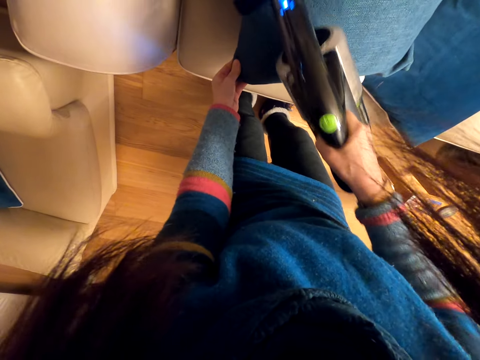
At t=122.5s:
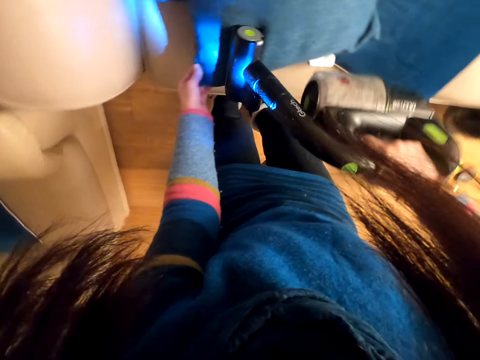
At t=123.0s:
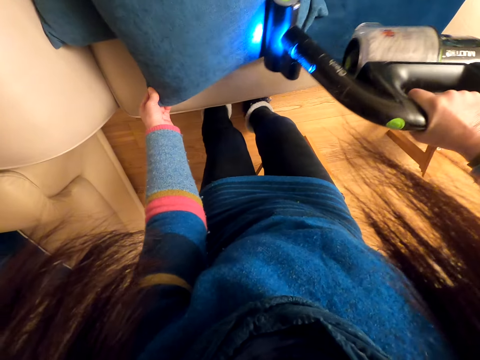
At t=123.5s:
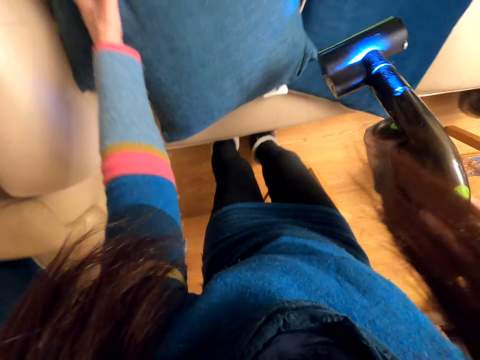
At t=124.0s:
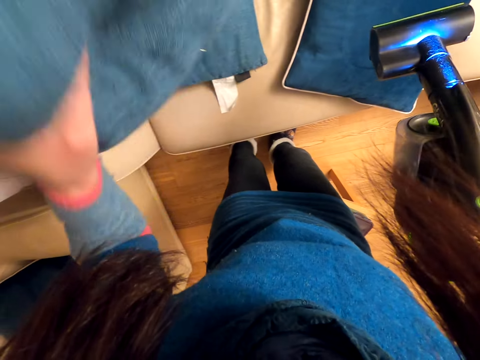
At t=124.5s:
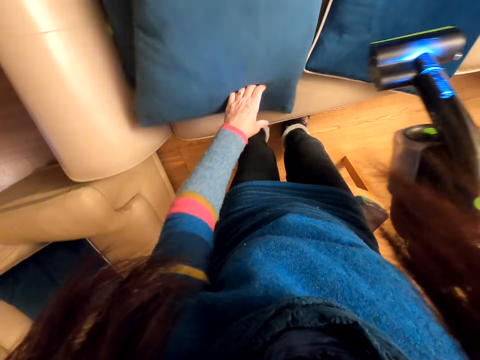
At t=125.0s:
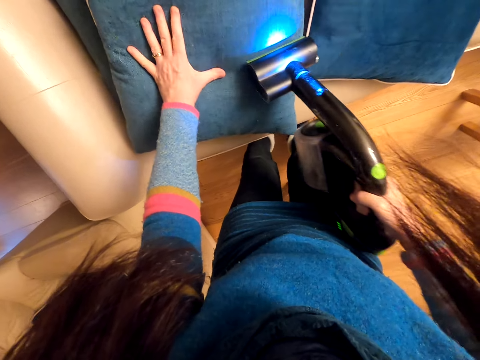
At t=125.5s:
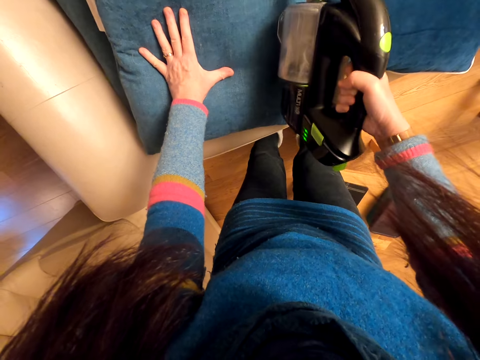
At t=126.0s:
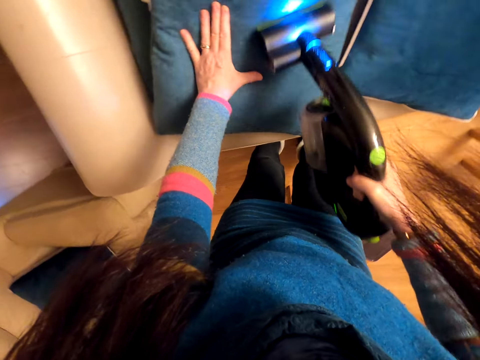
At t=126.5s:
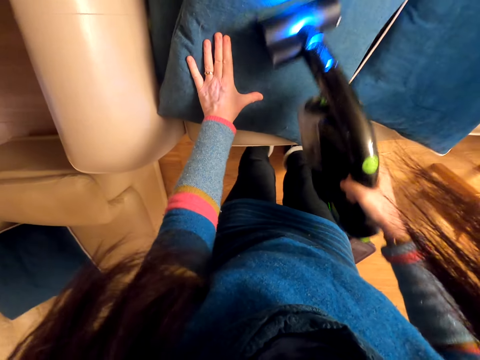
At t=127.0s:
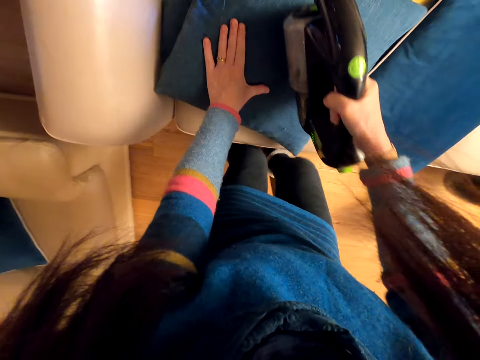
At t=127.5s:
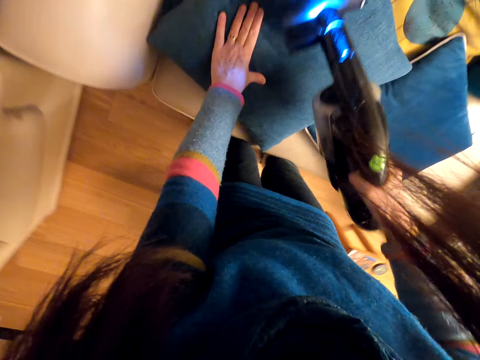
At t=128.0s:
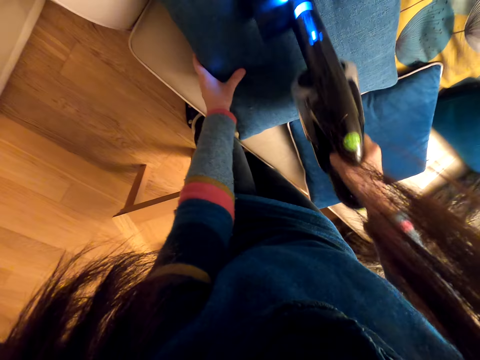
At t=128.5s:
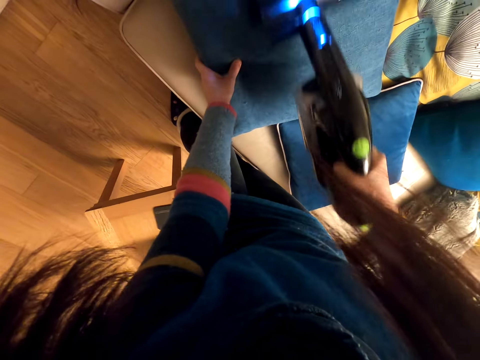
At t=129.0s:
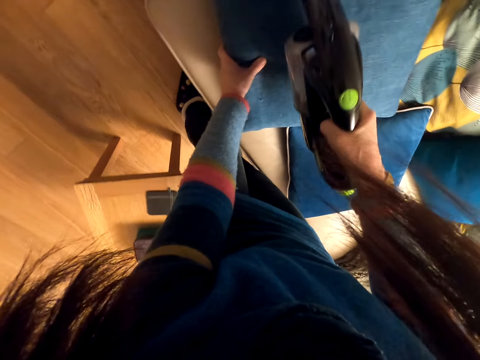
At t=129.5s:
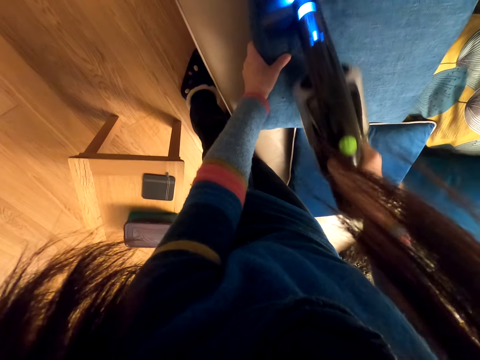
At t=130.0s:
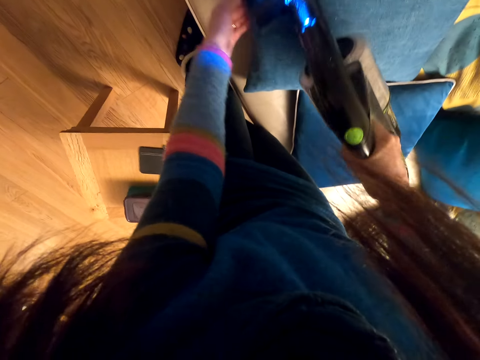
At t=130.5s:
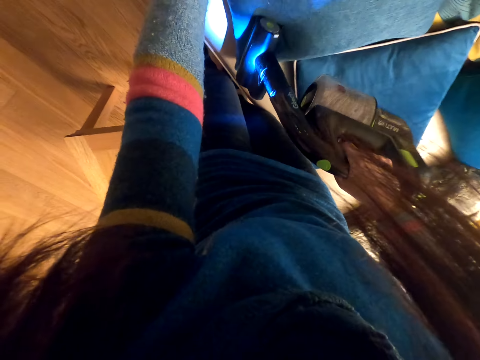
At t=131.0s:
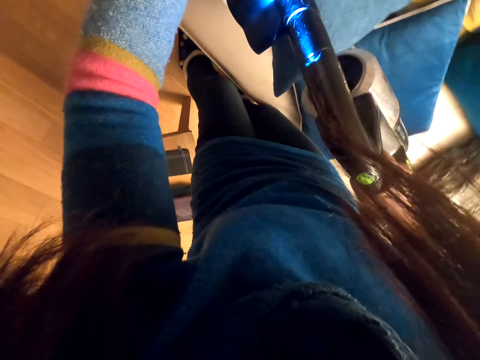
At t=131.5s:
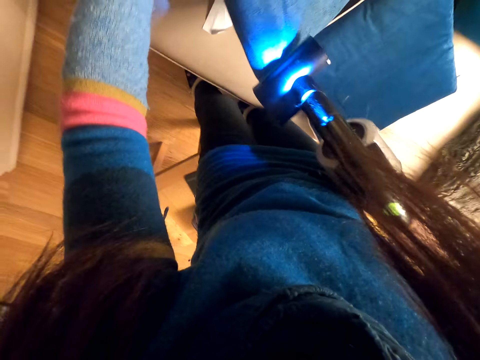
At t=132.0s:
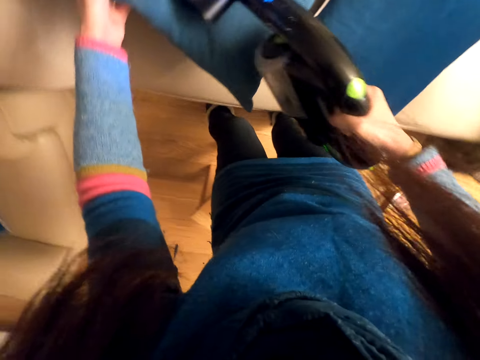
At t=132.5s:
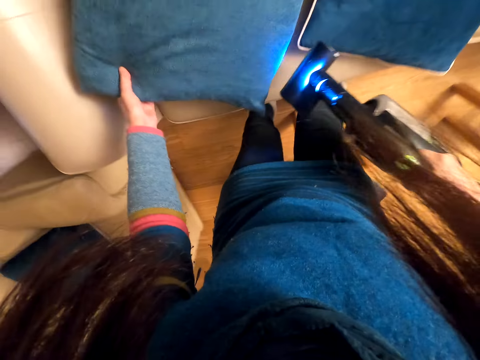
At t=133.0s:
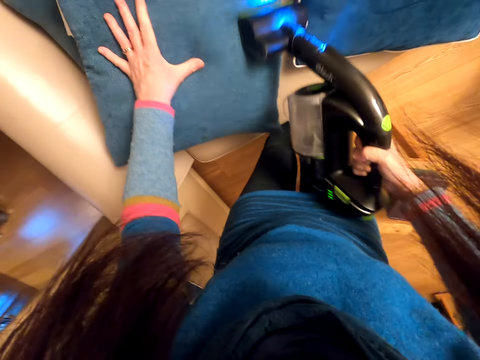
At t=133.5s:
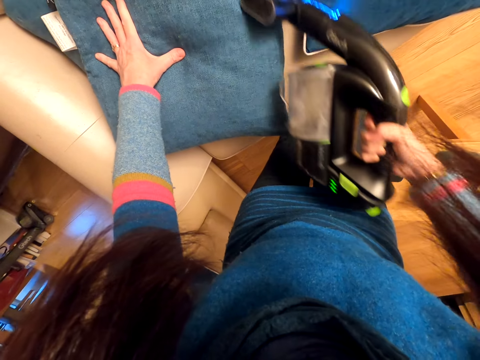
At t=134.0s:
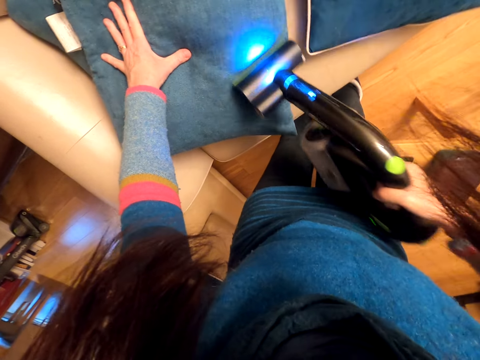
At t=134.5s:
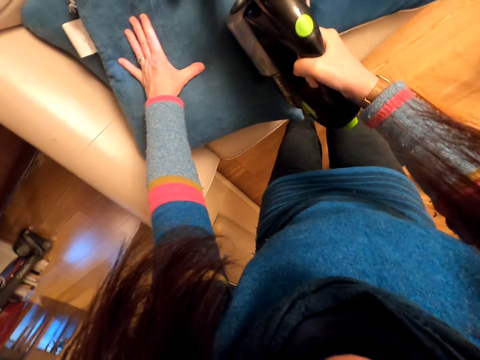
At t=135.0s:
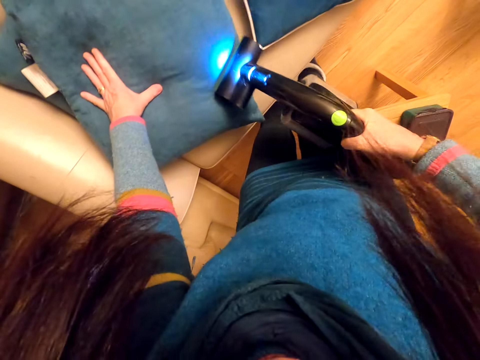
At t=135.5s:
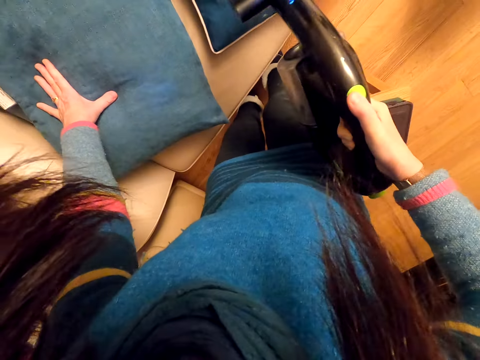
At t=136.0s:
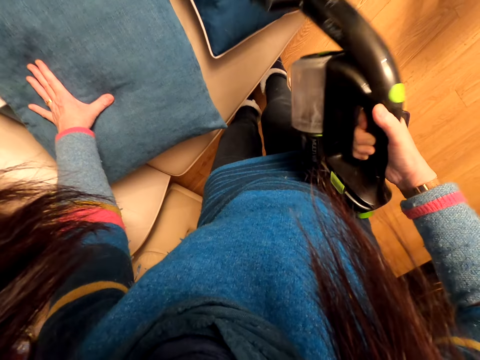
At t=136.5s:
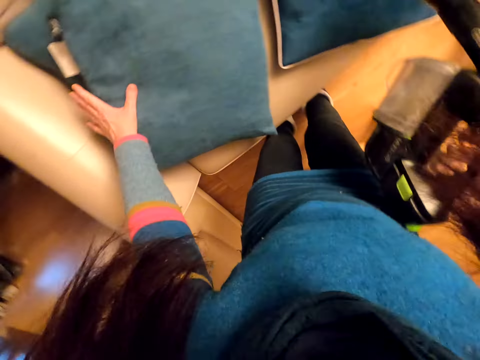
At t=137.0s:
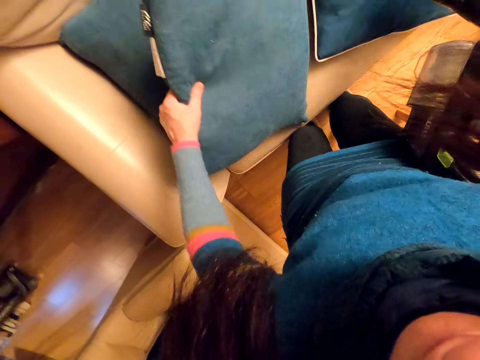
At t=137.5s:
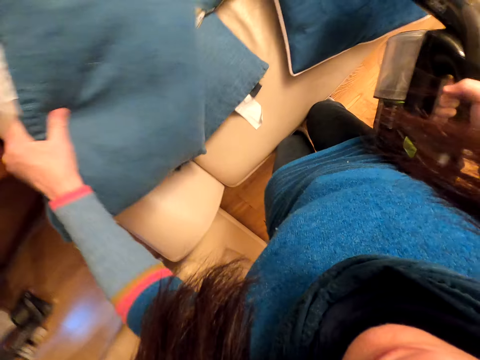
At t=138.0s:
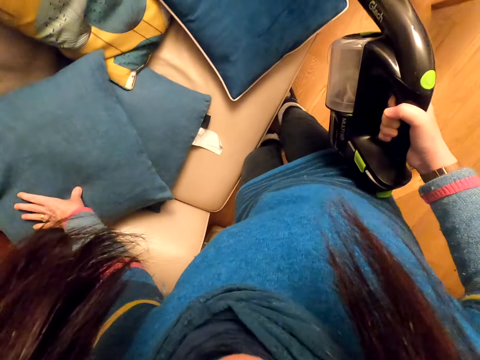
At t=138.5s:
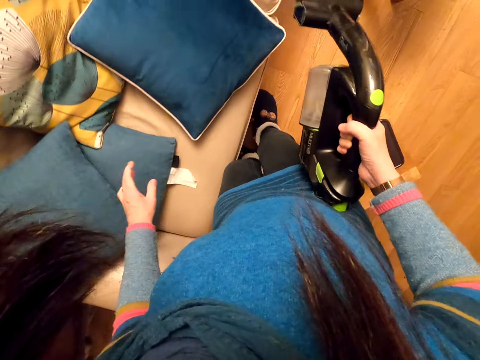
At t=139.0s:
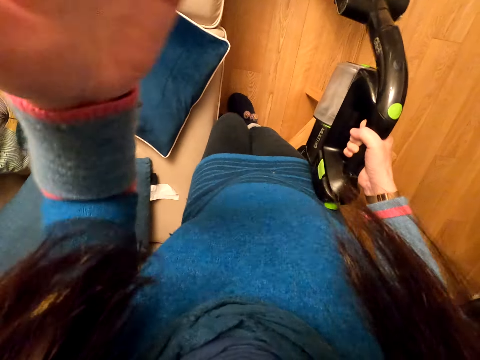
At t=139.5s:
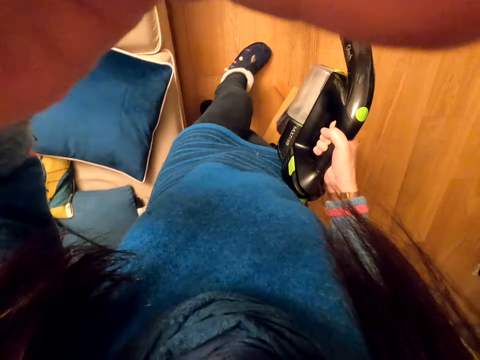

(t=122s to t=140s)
The camera wearer turns the throw pillow. They clean the throw pillow with the vacuum cleaner. They hold the pillow, switch off the vacuum cleaner, and drop the pillow on the sofa. They adjust the camera.
